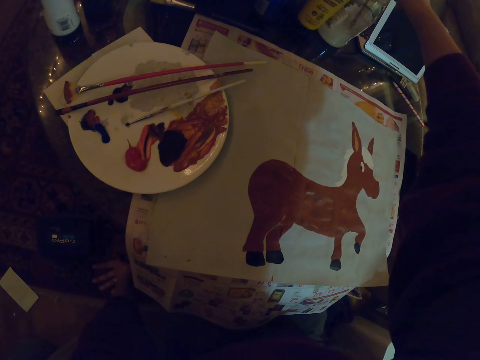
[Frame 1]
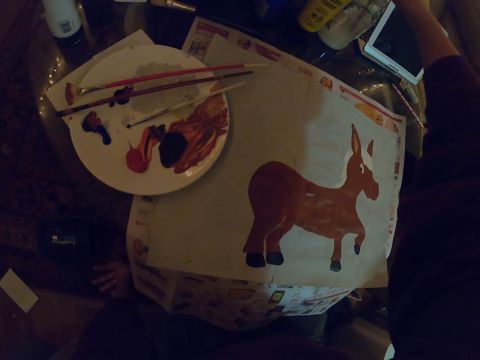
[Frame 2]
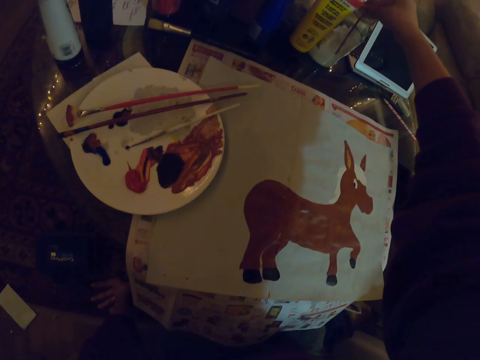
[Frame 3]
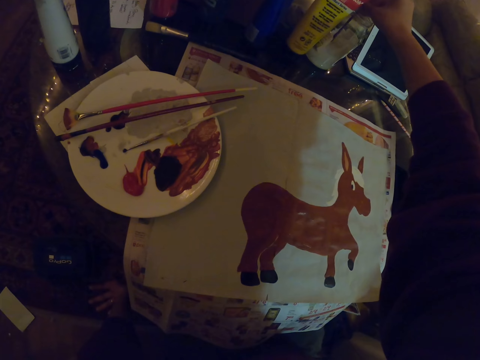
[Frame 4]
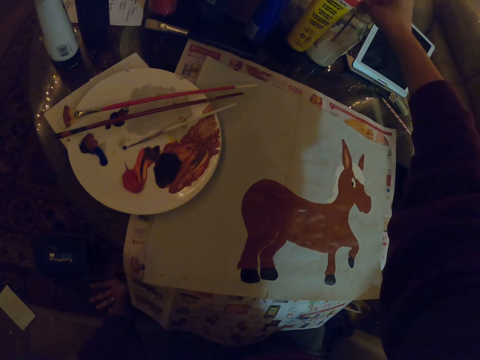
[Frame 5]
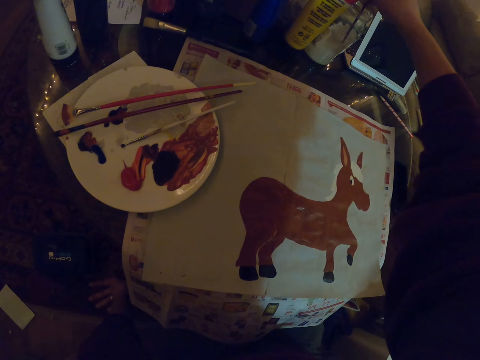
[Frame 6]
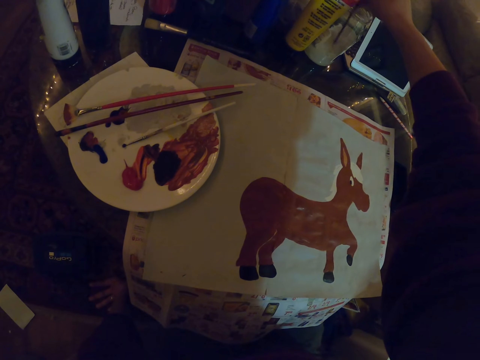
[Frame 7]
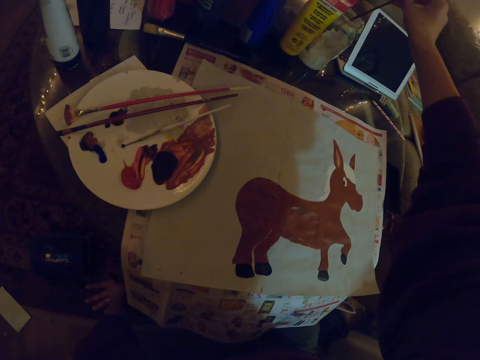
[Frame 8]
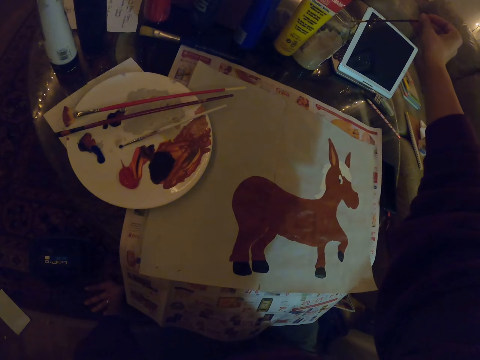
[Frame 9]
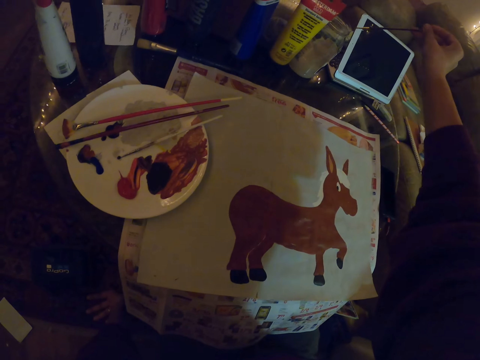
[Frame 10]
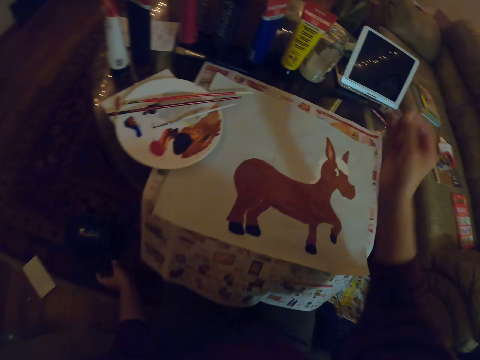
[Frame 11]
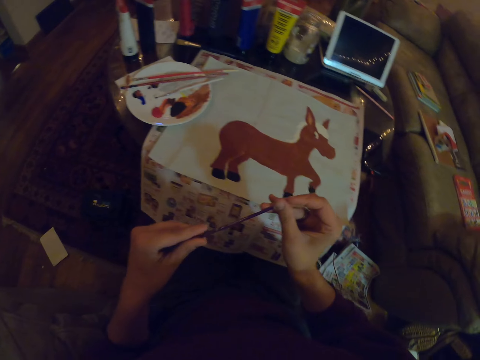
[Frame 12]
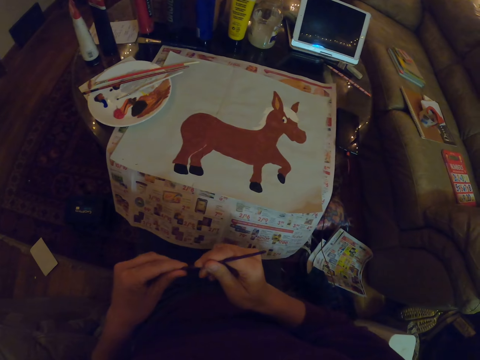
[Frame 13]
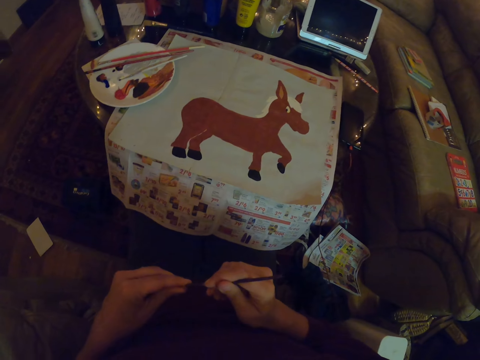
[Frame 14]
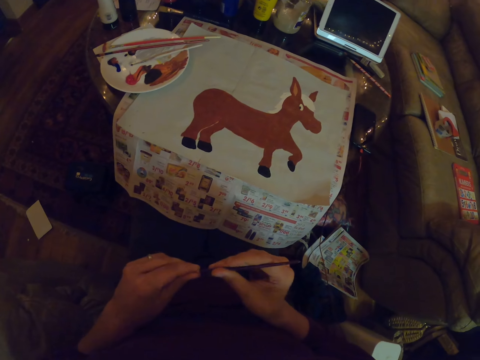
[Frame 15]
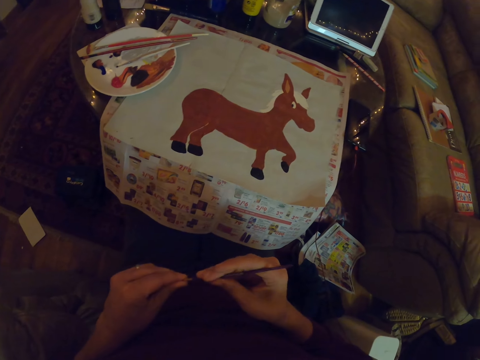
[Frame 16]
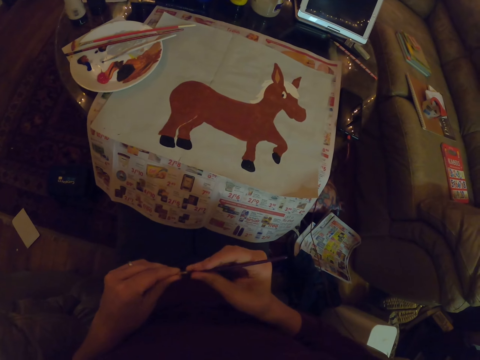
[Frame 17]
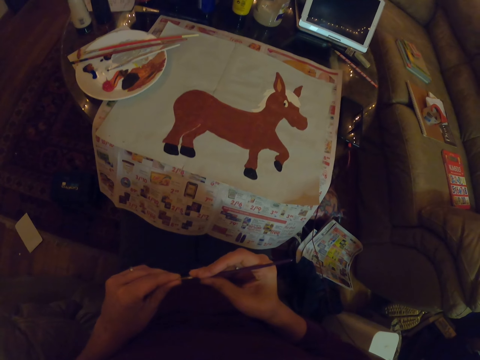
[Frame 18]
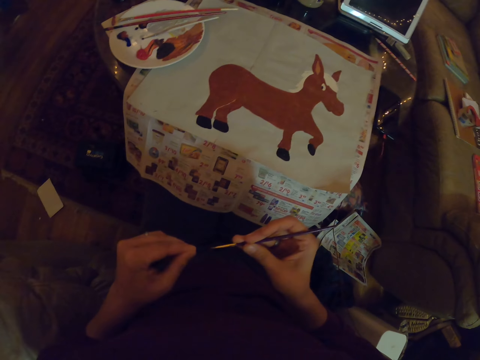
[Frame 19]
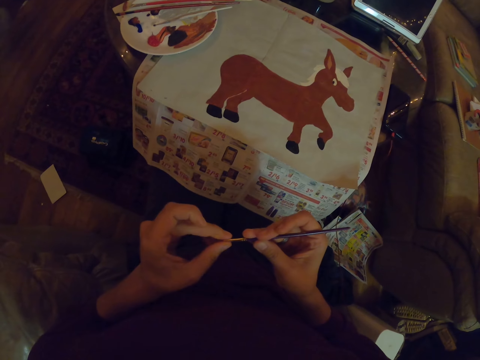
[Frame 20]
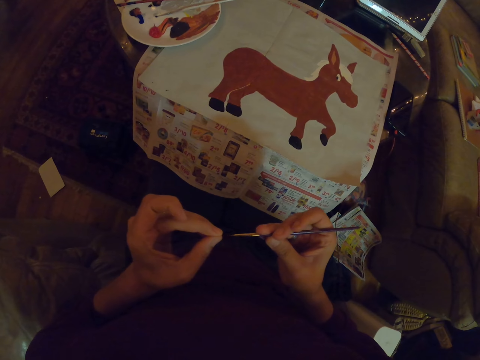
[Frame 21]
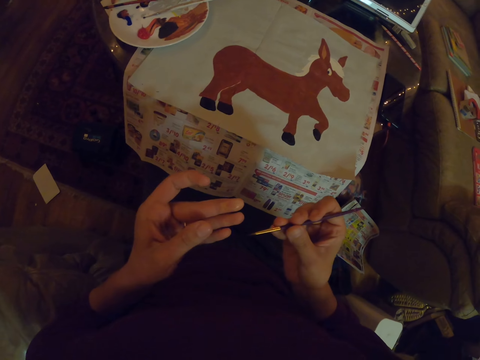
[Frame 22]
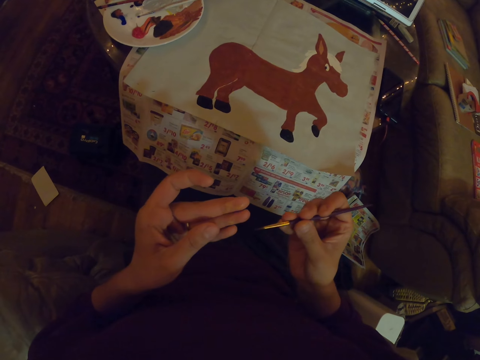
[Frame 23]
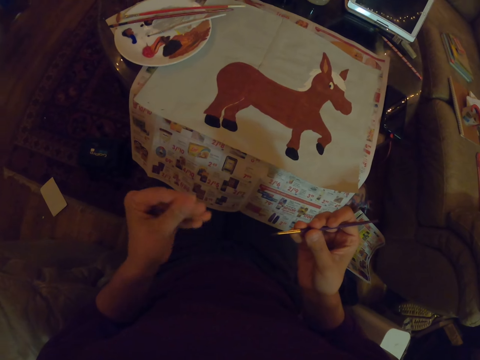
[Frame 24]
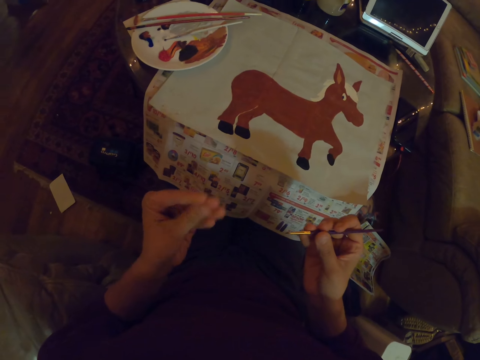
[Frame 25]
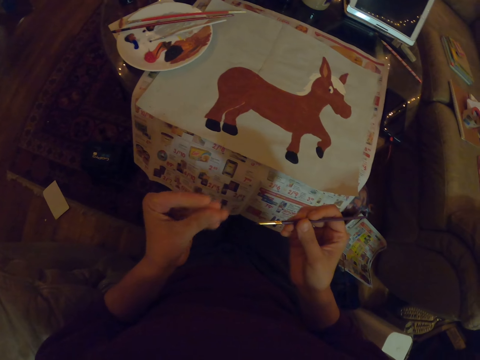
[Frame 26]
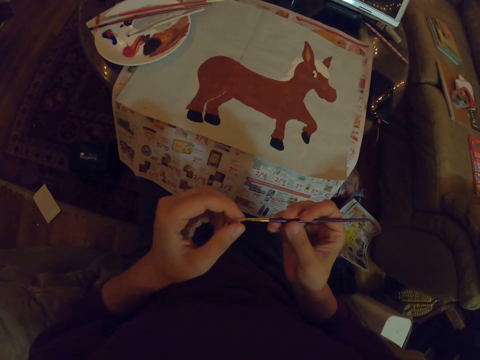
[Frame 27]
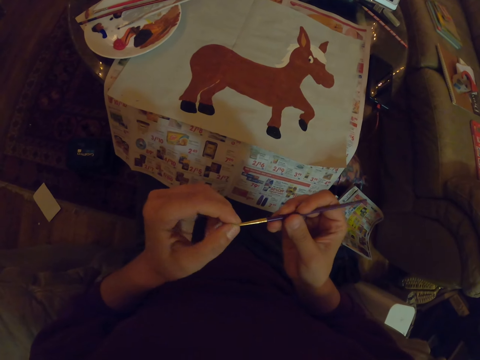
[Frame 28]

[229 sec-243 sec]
The camera wearer rinses a brush with his hand. He touches the brush.

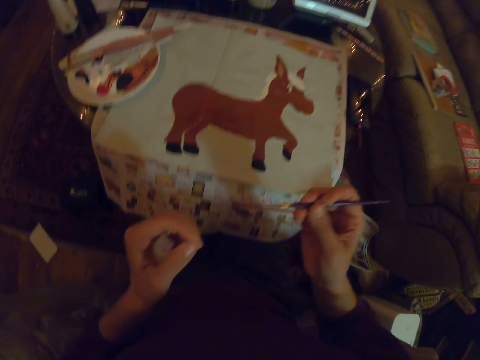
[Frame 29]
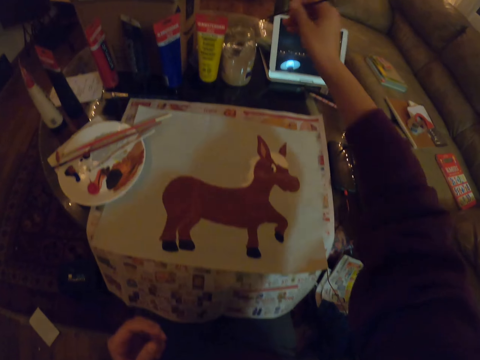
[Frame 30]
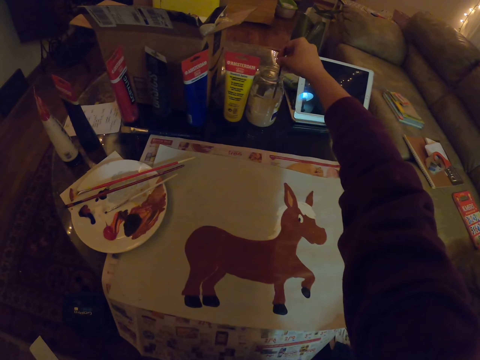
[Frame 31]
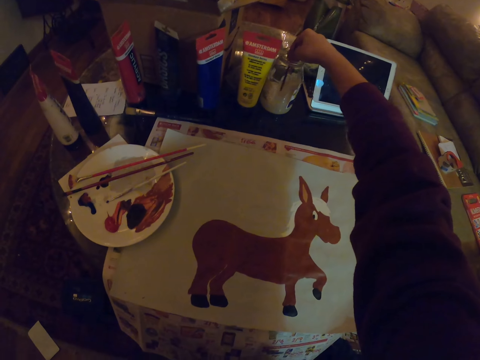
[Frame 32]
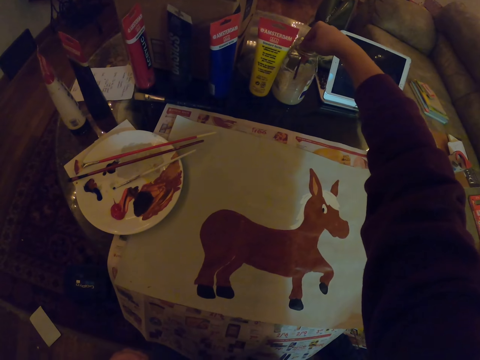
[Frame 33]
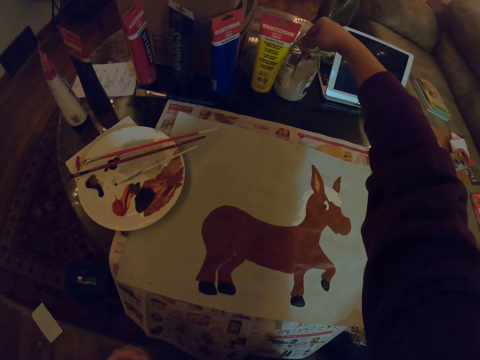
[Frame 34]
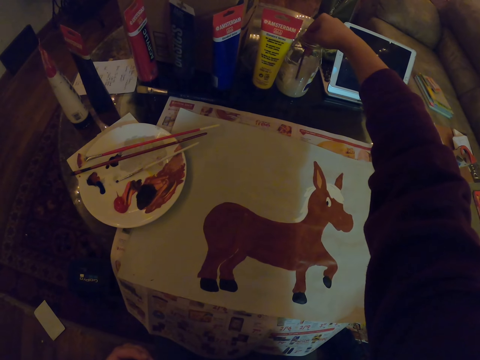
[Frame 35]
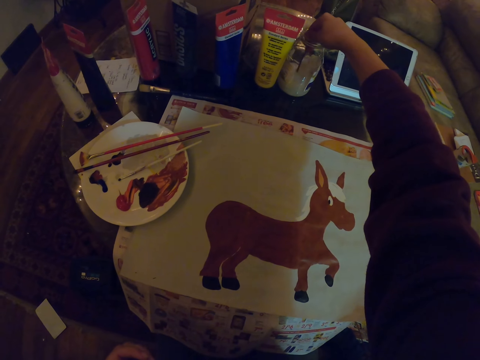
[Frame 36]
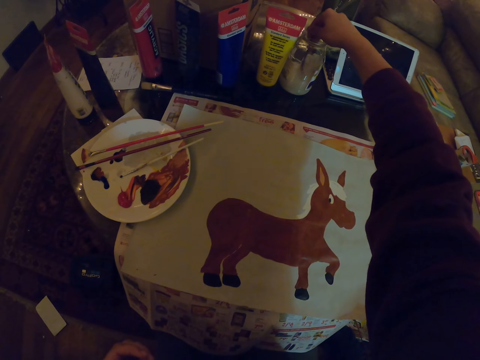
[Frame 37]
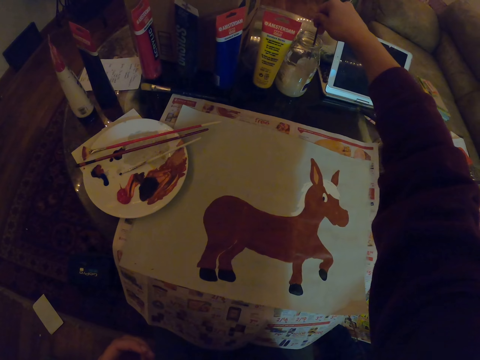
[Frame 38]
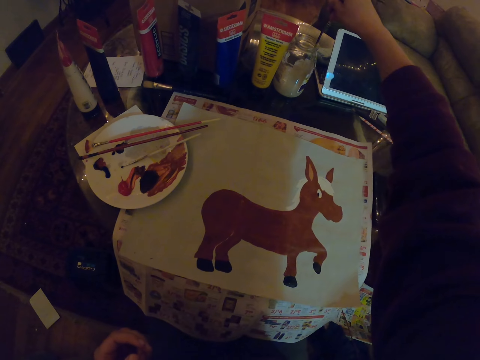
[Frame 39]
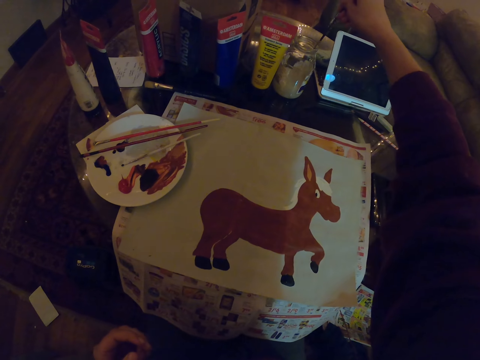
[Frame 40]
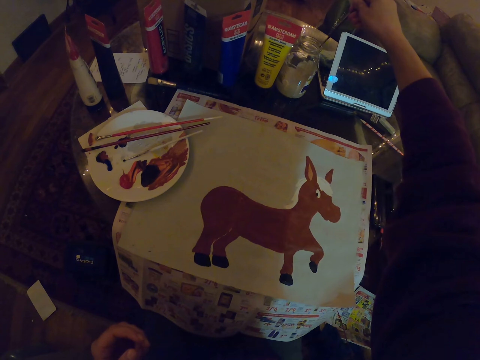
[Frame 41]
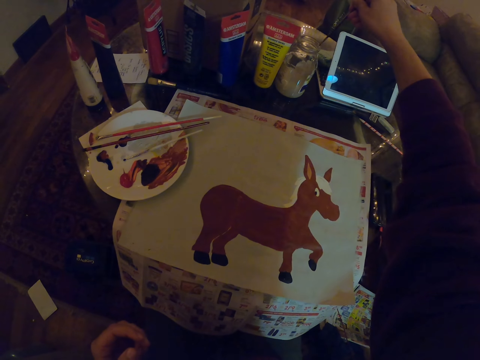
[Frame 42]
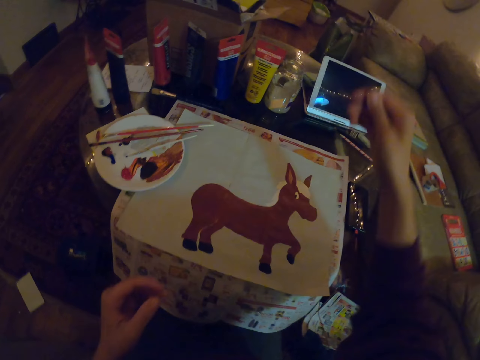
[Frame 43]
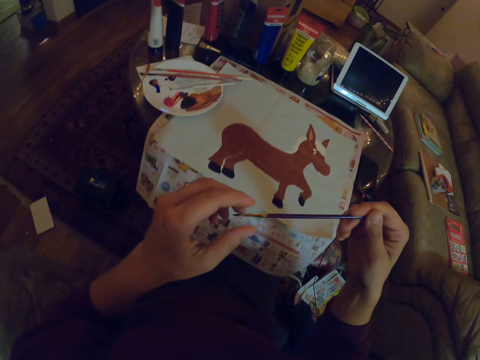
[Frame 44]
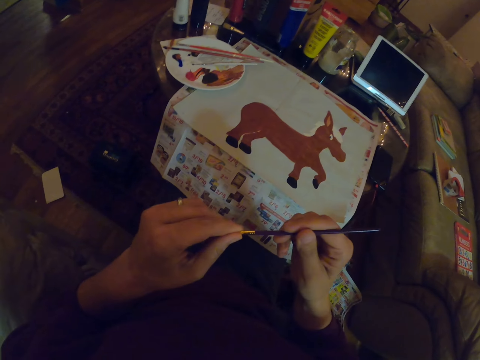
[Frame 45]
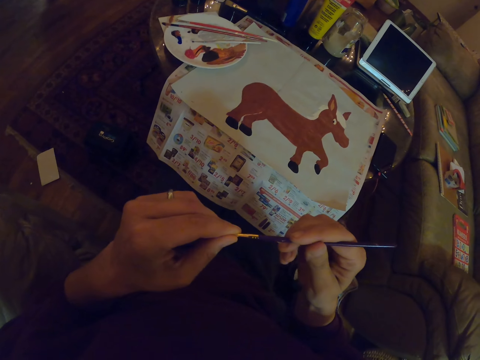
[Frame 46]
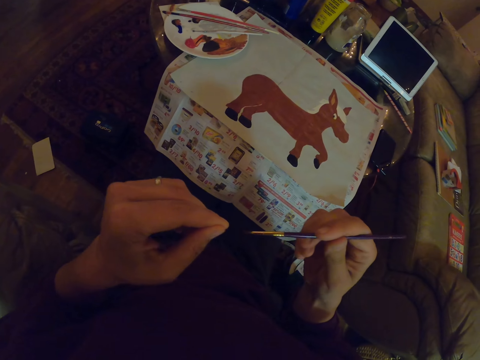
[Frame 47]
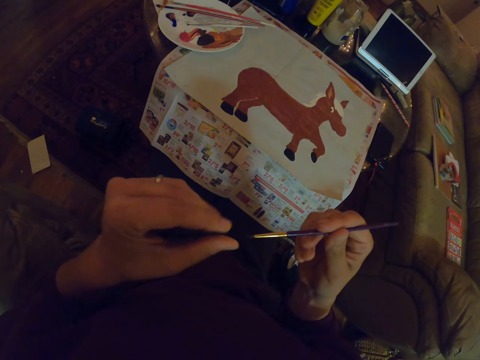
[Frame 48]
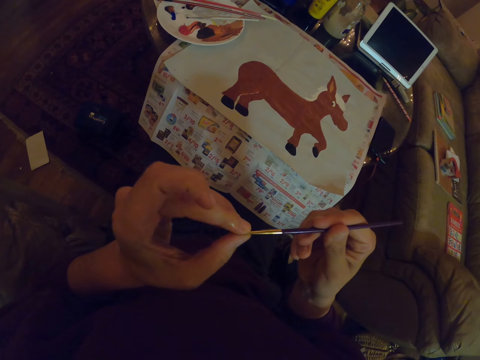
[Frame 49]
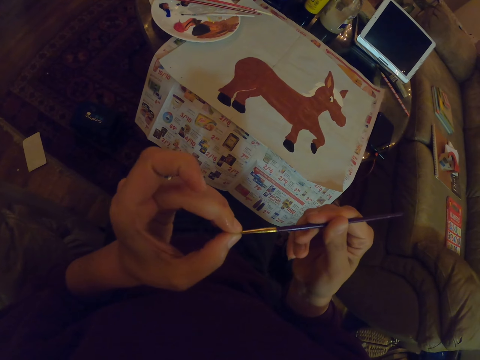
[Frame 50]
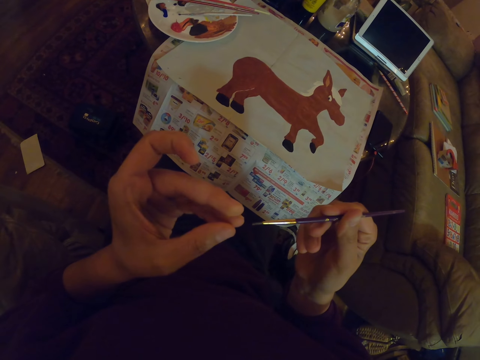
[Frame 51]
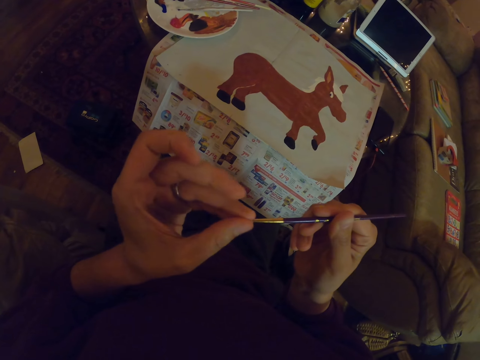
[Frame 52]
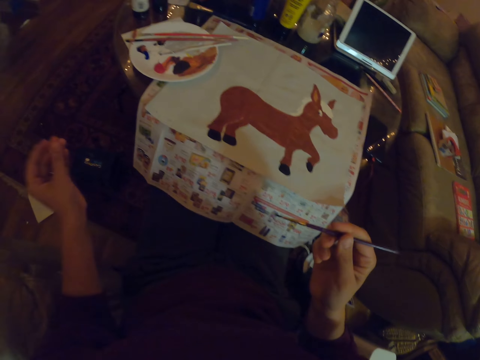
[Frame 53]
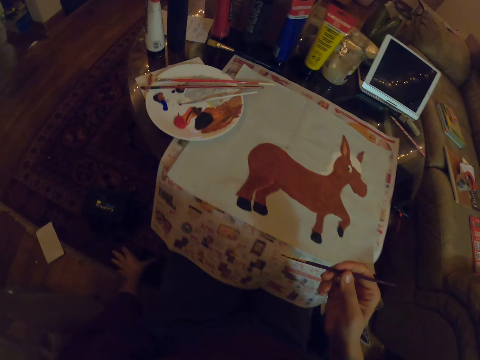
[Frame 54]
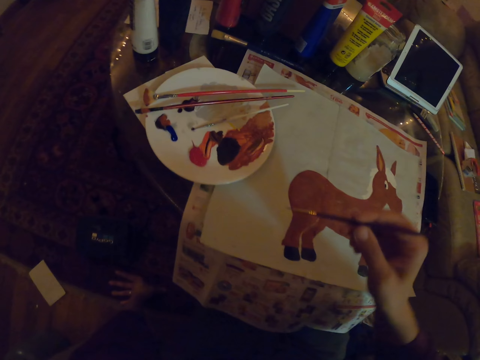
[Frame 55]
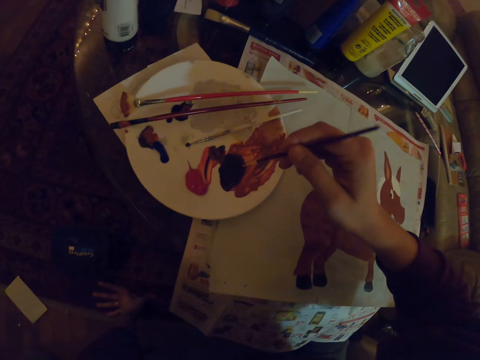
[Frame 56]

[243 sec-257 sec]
The camera wearer dips the paint brush in the water jar. He touches the brush. He rinses the brush with his hand.
